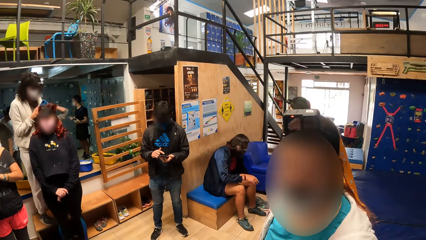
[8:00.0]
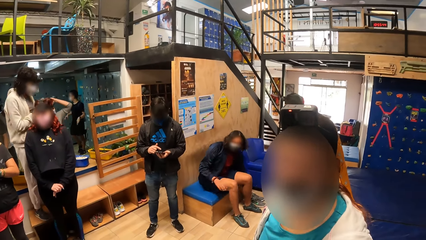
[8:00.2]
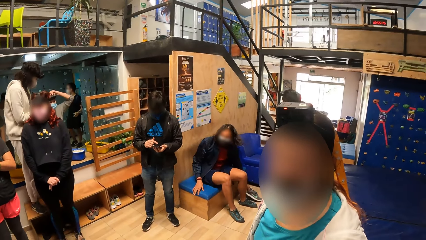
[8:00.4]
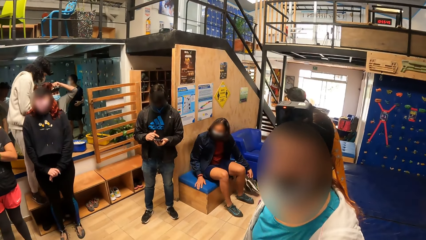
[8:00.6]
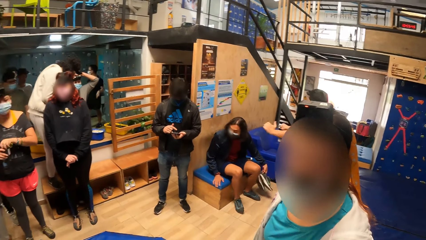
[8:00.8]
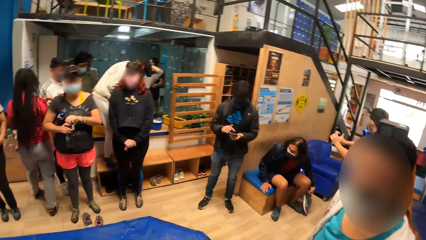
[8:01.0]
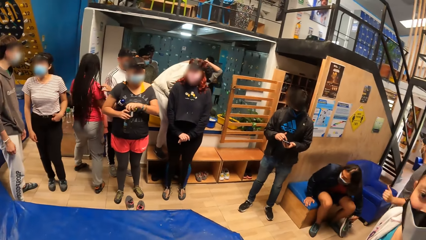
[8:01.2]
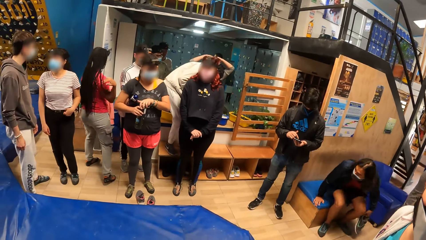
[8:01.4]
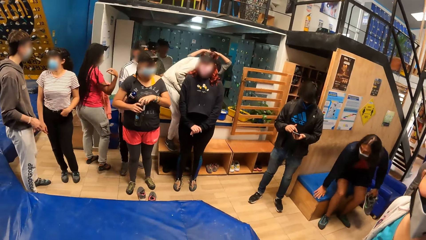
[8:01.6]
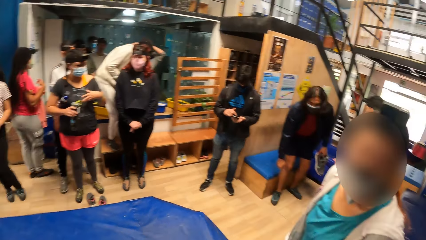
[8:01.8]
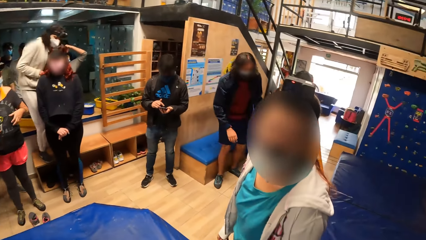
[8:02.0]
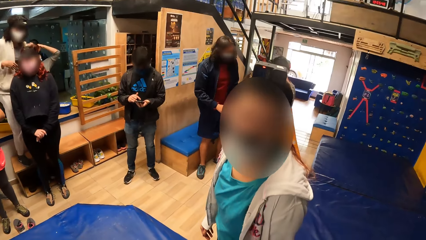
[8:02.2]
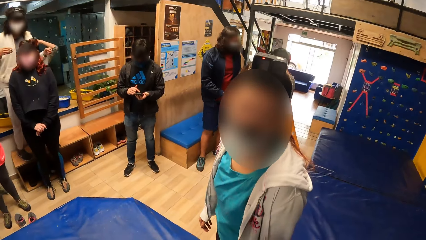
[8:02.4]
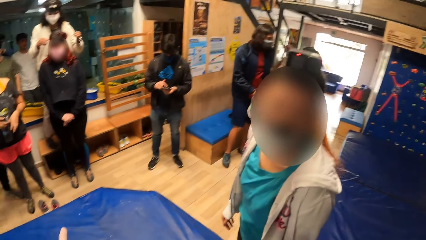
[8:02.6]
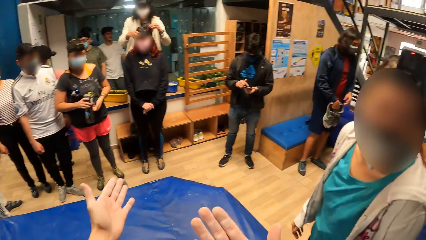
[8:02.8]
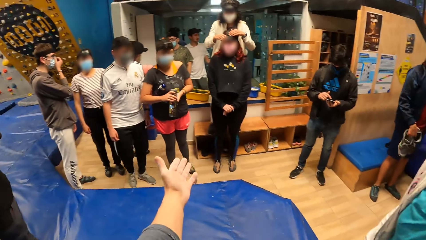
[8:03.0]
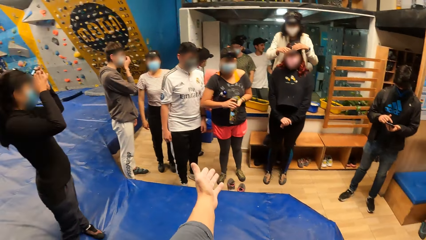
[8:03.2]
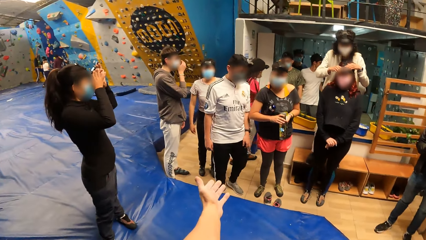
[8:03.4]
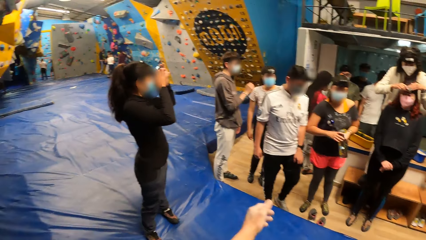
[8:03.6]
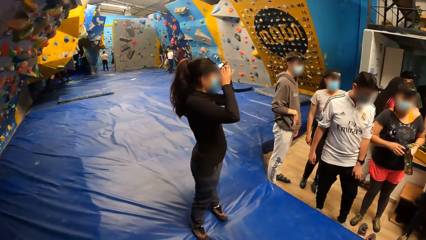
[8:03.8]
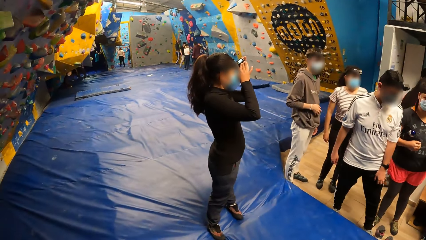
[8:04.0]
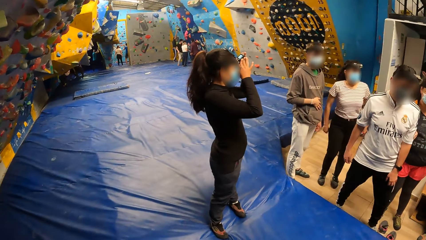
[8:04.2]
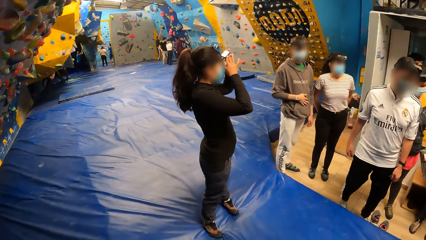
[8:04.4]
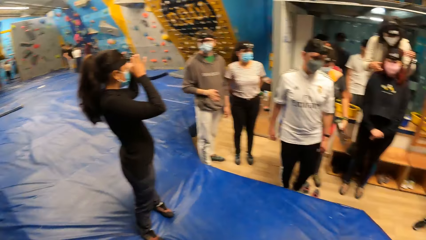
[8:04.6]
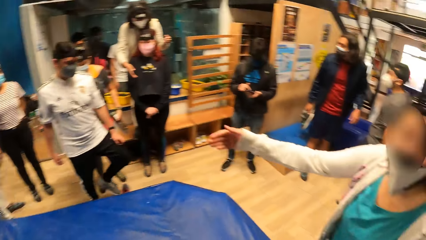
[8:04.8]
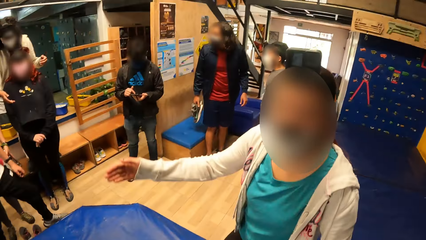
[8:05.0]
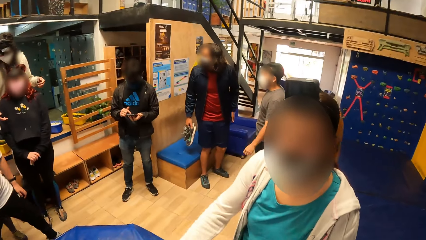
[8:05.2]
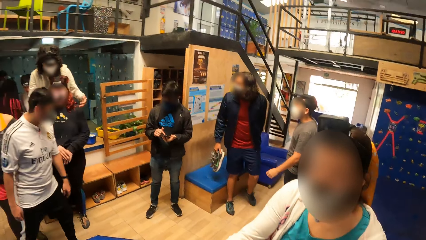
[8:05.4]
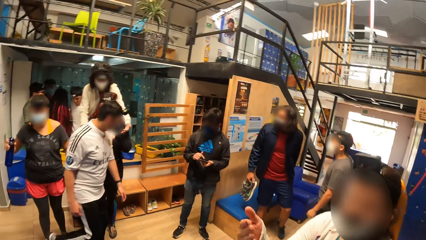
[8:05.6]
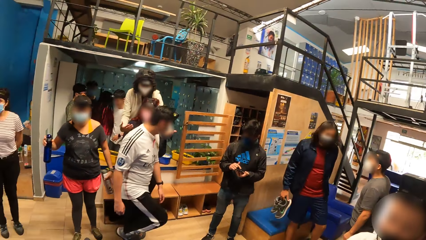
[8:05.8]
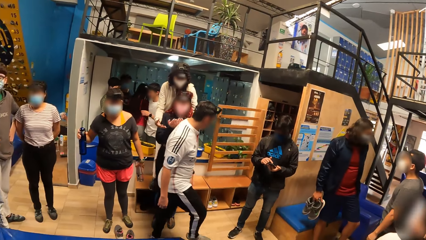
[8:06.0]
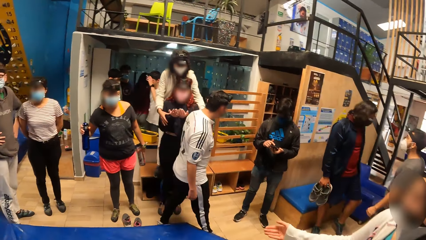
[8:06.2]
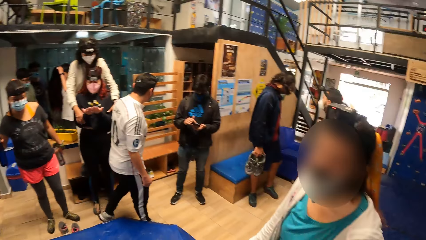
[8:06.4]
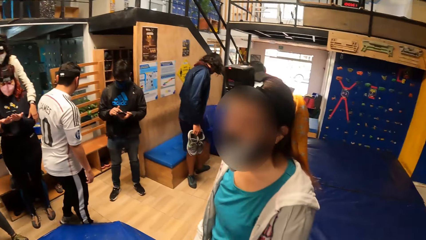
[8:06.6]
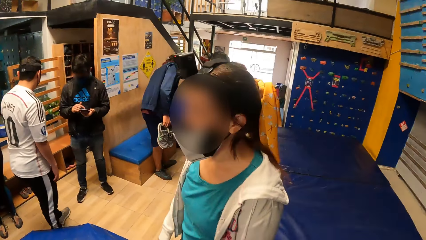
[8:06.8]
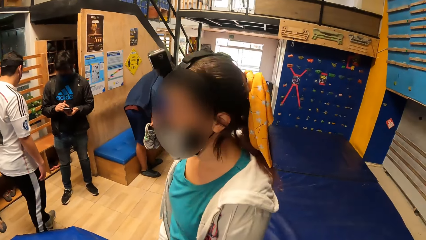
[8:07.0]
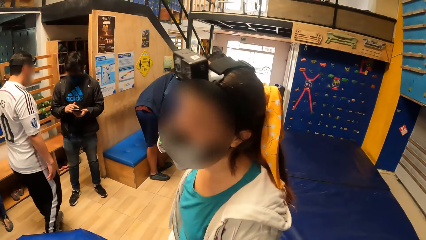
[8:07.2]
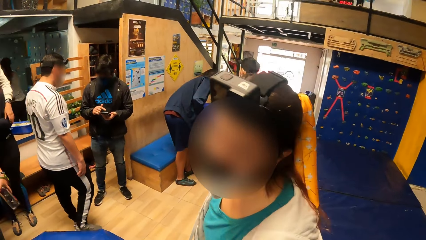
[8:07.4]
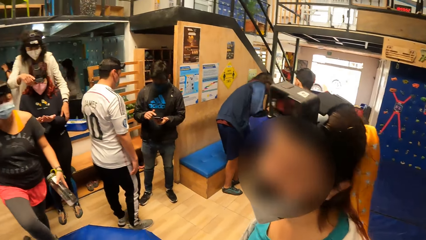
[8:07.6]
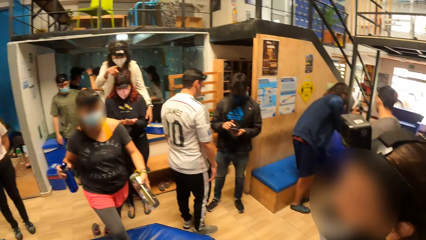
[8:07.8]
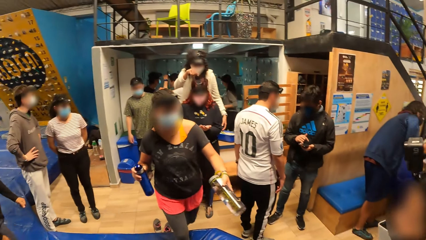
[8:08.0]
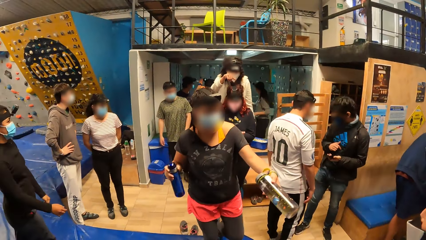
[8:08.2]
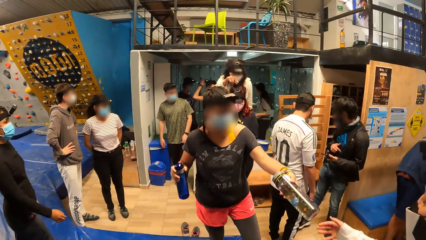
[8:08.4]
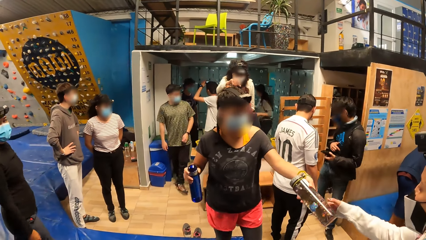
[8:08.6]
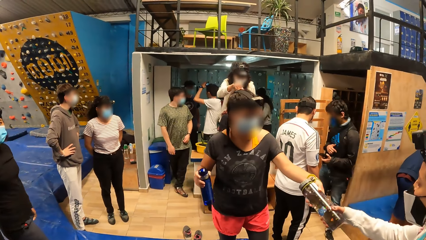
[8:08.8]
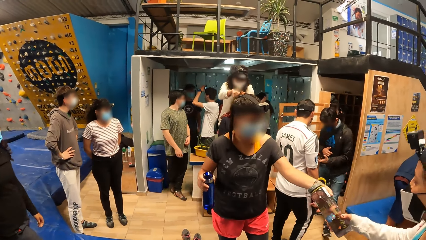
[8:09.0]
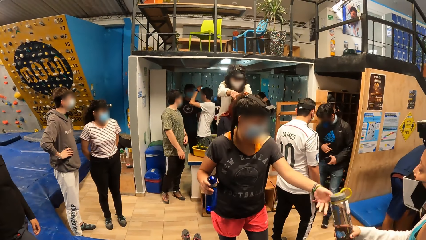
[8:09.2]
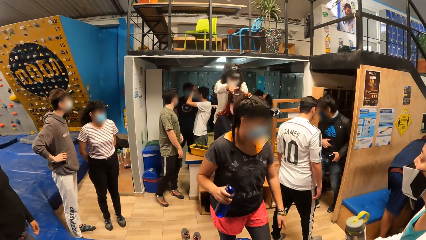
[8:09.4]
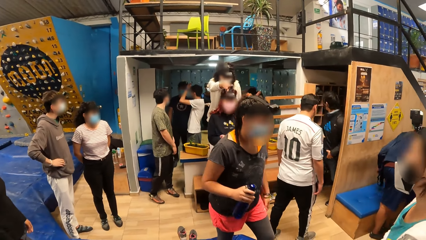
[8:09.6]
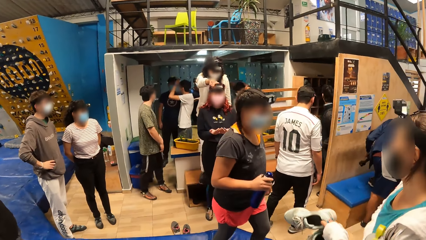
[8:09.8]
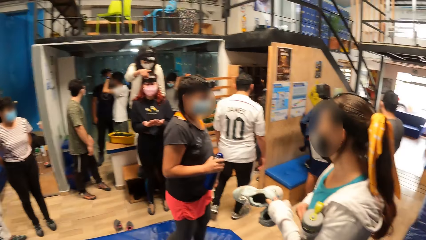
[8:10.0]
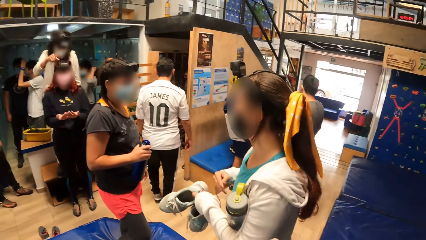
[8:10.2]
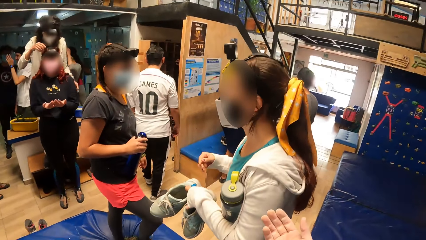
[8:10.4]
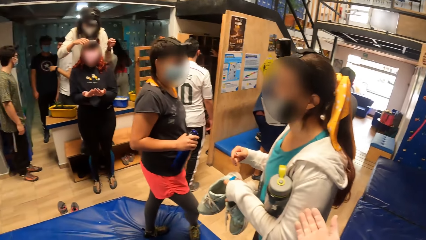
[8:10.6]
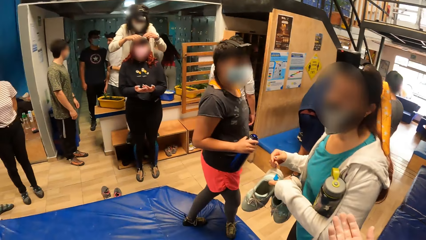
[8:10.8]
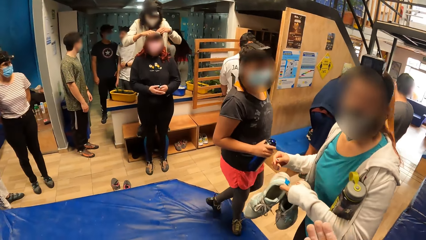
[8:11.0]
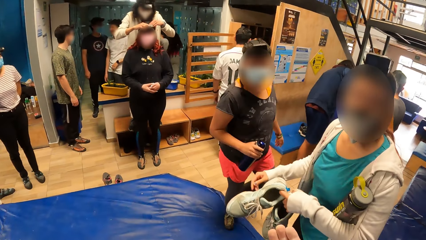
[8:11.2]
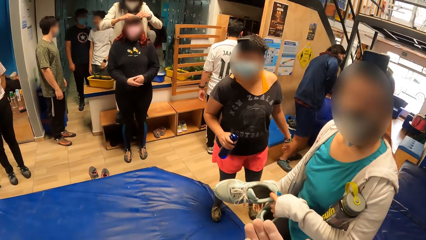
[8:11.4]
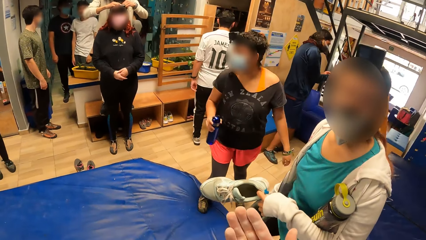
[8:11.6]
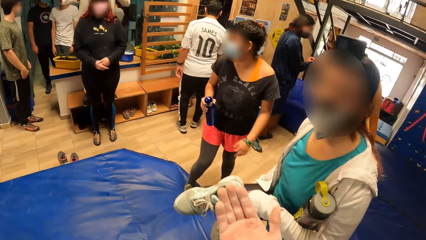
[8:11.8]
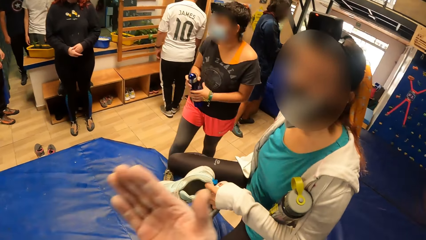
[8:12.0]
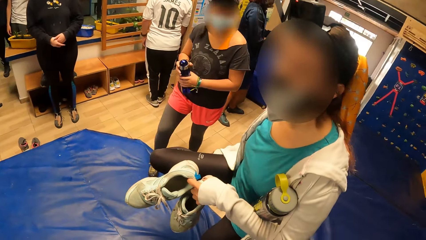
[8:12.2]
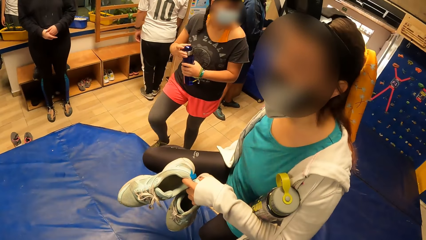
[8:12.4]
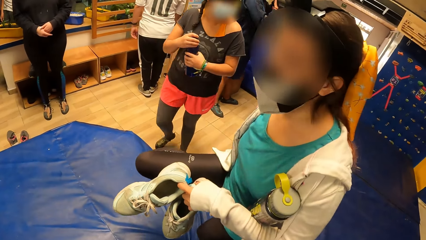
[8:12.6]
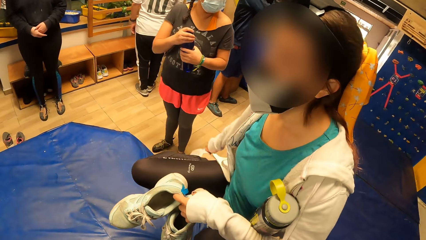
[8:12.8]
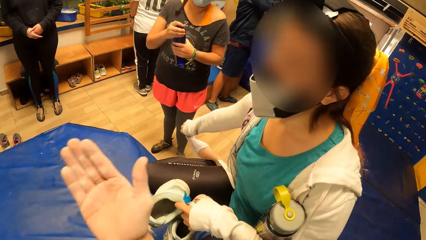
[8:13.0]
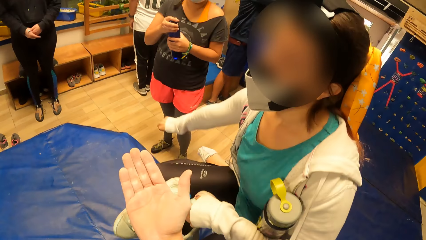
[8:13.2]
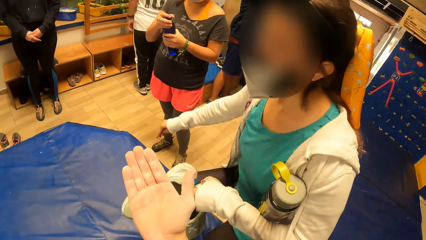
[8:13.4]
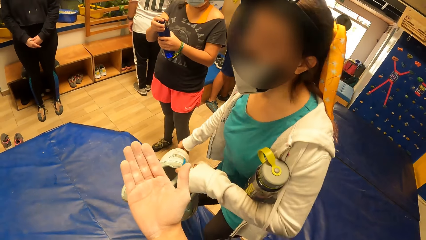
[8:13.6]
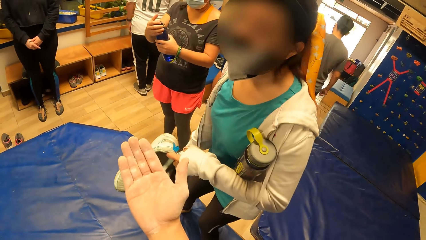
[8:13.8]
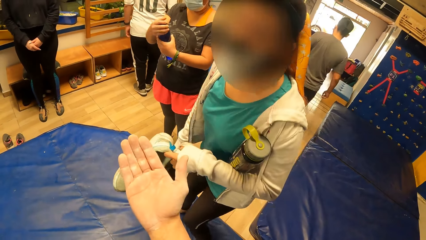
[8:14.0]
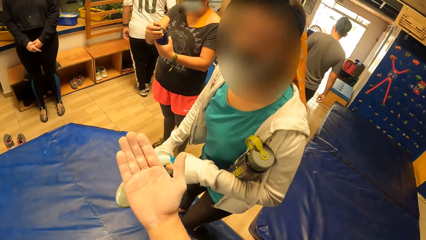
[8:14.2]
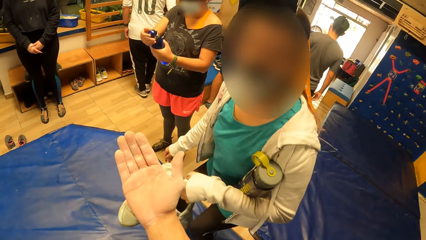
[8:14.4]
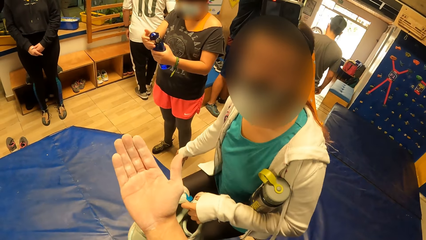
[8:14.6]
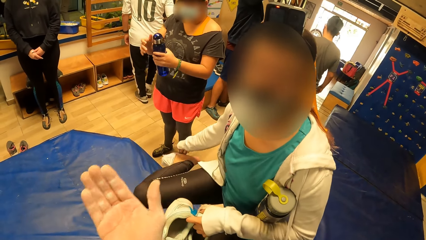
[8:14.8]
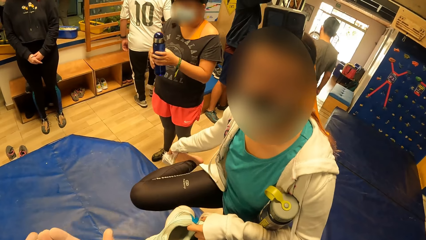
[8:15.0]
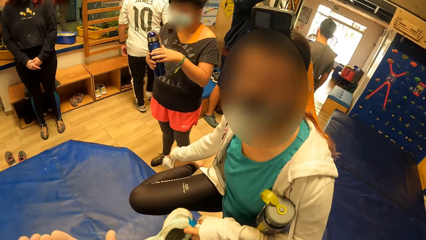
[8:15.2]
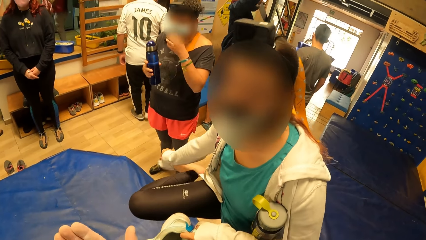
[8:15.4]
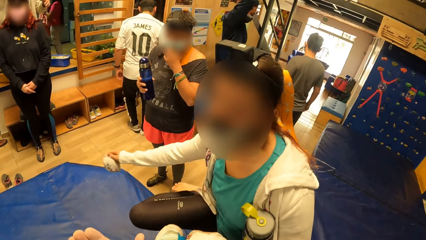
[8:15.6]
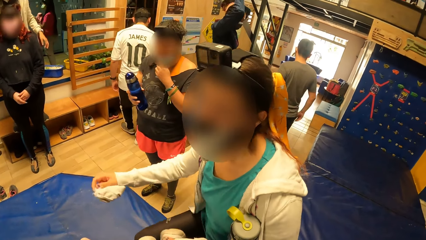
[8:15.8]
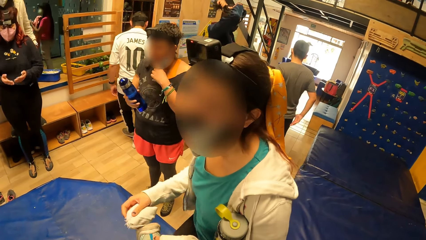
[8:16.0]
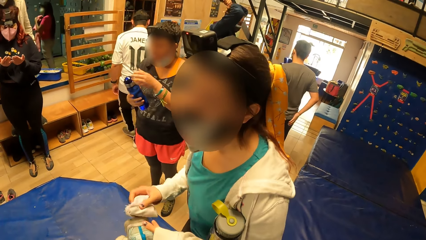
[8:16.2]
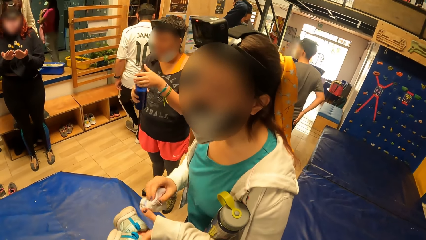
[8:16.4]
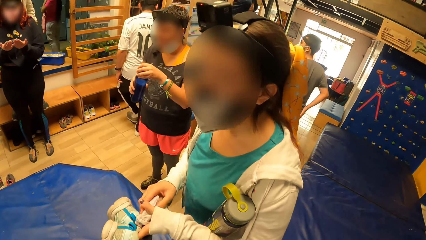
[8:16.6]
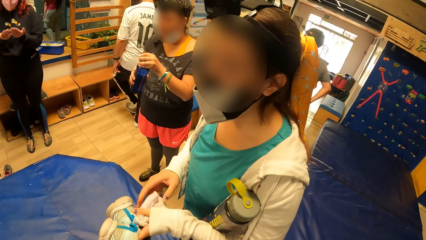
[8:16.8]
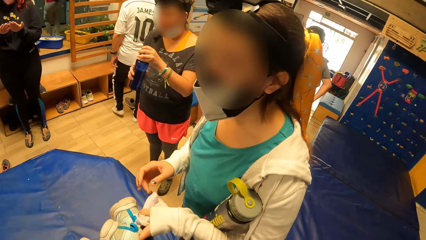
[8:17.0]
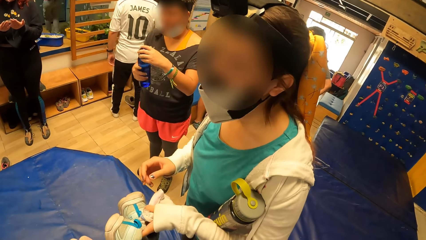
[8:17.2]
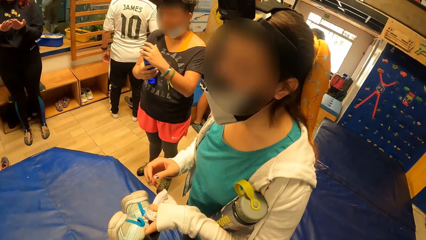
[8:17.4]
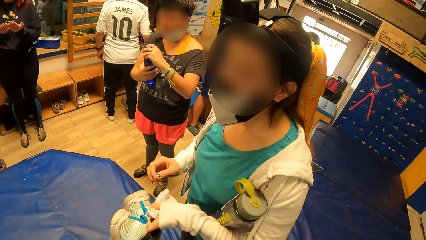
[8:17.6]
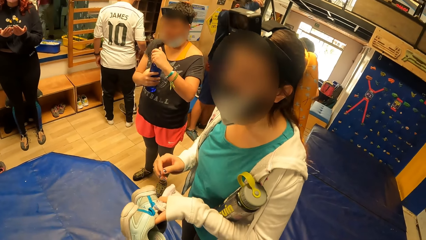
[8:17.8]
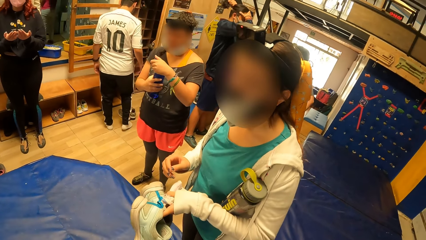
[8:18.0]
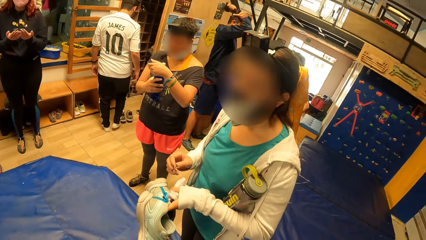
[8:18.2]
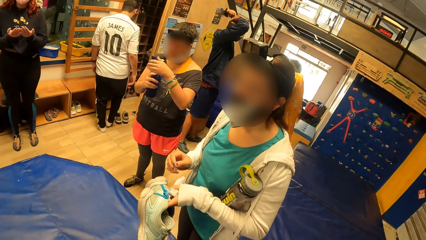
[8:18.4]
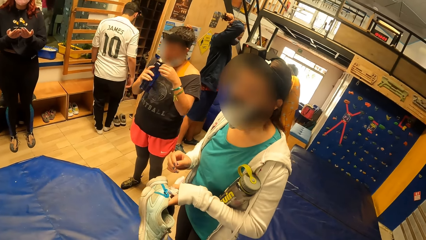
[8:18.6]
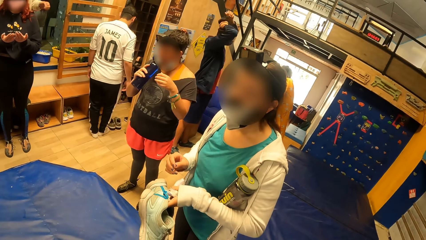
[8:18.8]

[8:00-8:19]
A woman adjusts the camera on her head with both hands. Another woman touches a third woman's hair with both hands. The camera wearer stretches a hand. They look around the room. A fourth woman stretches her hand. A fifth woman holds a bottle with her right hand. The second woman interacts with the third woman. The fifth woman passes the bottle to the fourth woman with her left hand. The fourth woman holds the bottle with her left arm and holds two pairs of sneakers with her left hand. The camera wearer stretches a hand. The fifth woman holds the bottle with both hands. The camera wearer interacts with the fourth woman. The fifth woman adjusts the bottle cover with her left hand. The fourth woman adjusts a sock on her right leg with her right hand. The camera wearer stretches a hand again. The fourth woman removes the sock on her right leg with her right hand. The fifth woman holds the bottle with her right hand. The fourth woman puts the sock in her left hand with her right hand. The fifth woman opens the bottle with her left hand.
